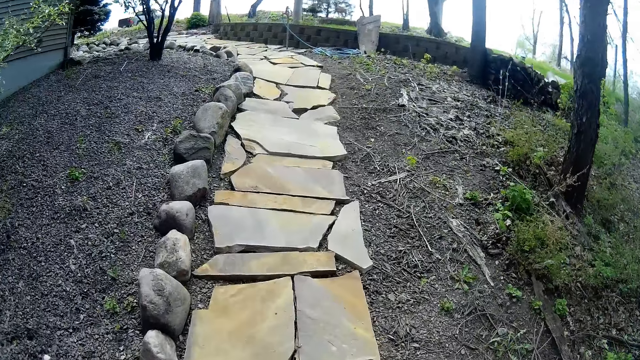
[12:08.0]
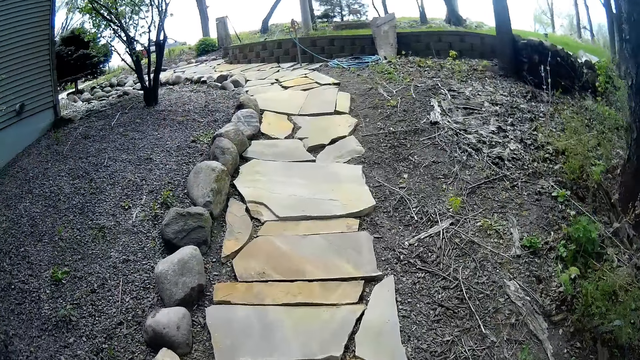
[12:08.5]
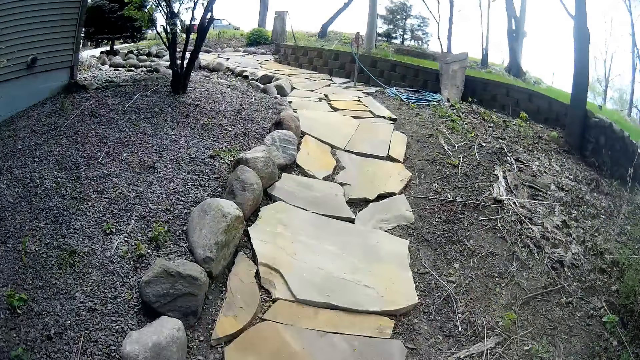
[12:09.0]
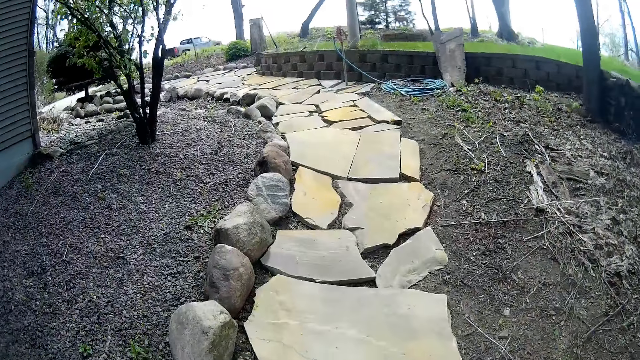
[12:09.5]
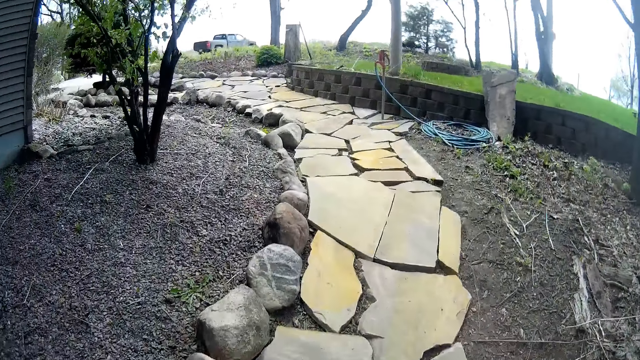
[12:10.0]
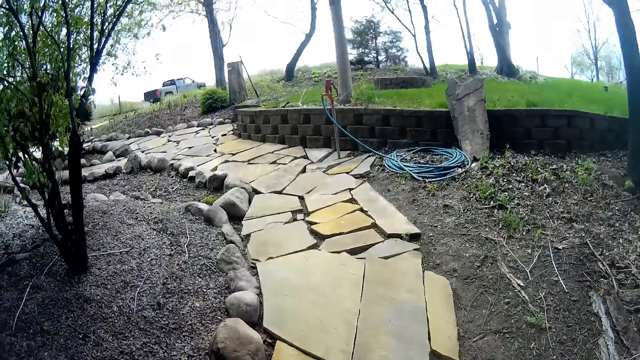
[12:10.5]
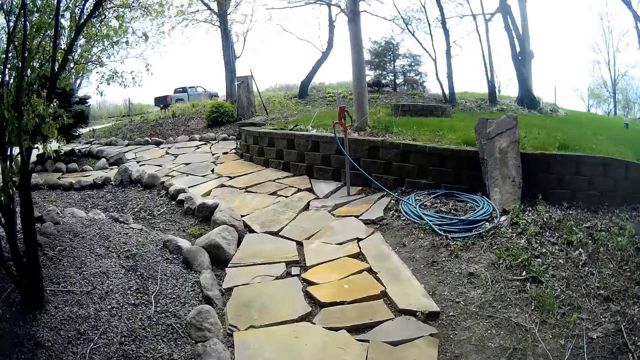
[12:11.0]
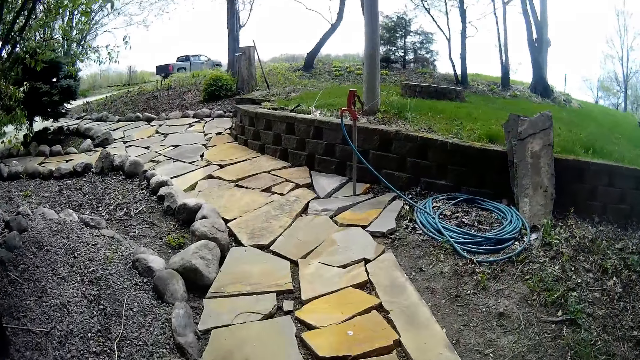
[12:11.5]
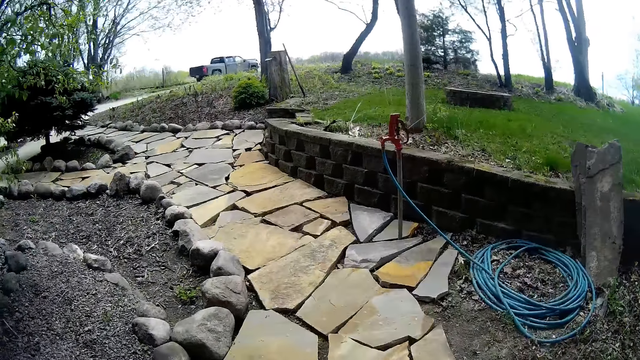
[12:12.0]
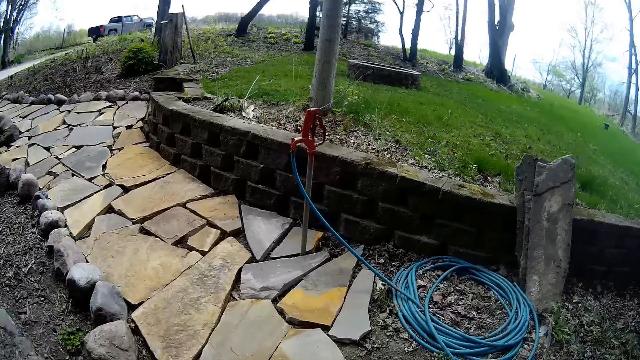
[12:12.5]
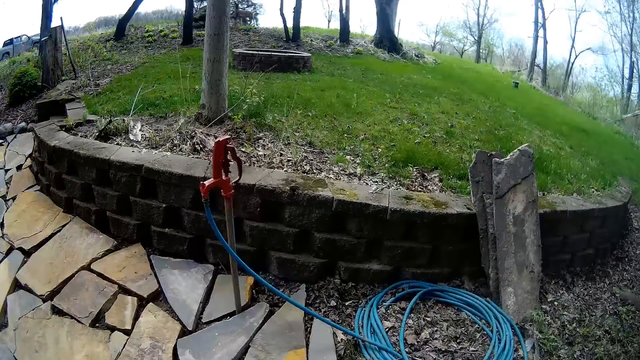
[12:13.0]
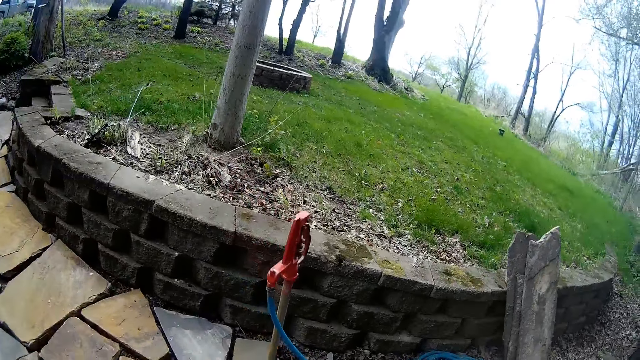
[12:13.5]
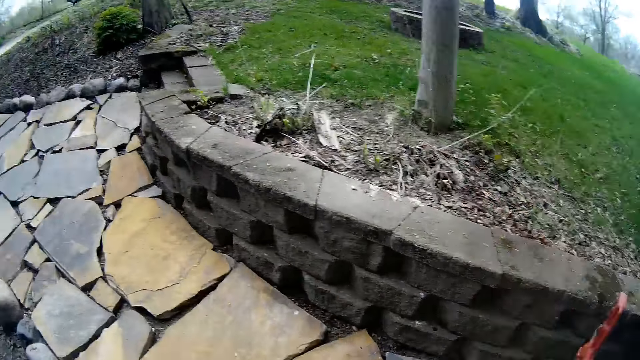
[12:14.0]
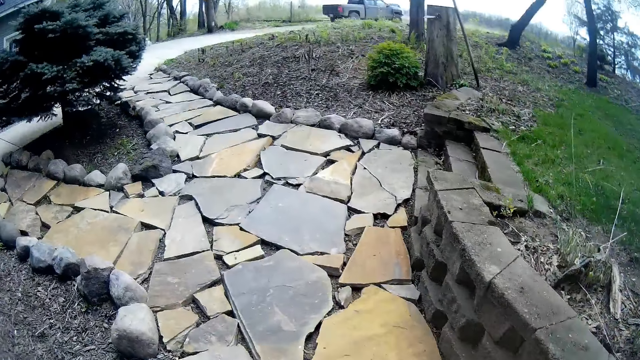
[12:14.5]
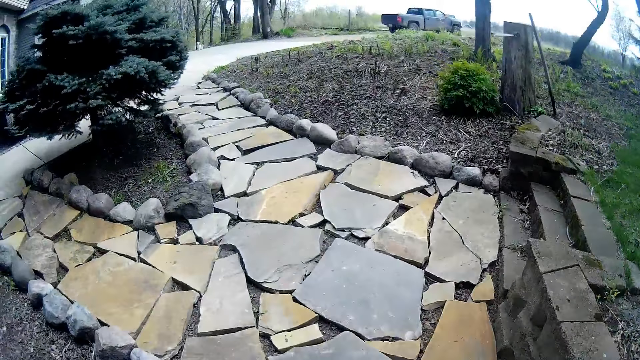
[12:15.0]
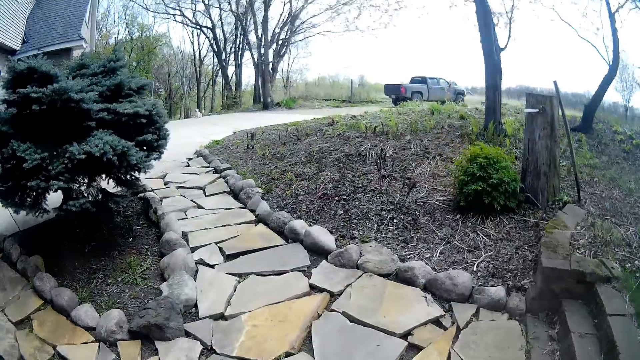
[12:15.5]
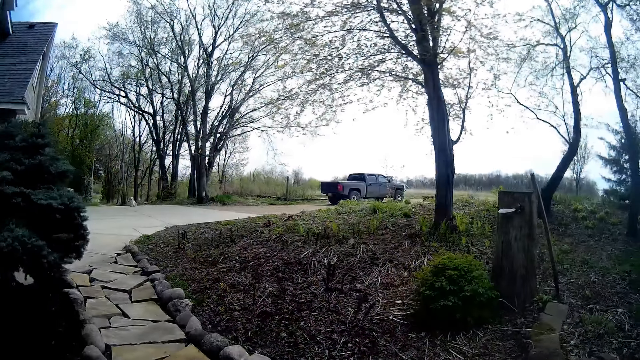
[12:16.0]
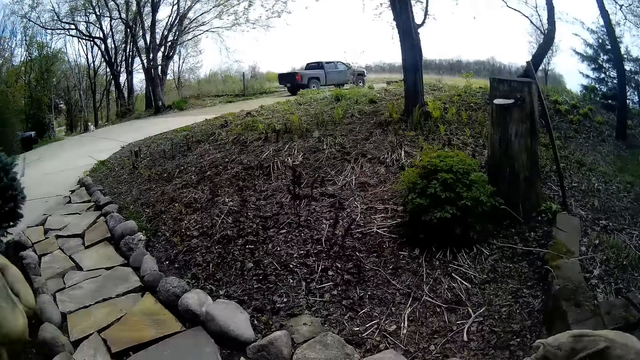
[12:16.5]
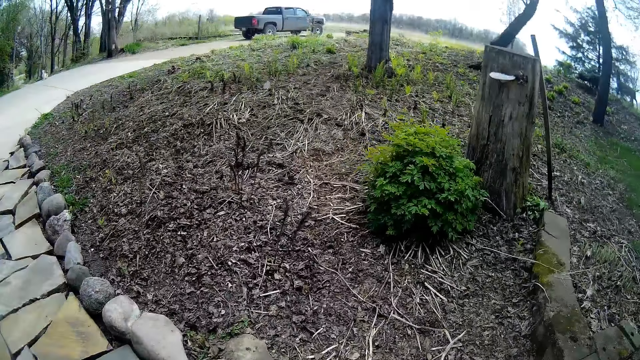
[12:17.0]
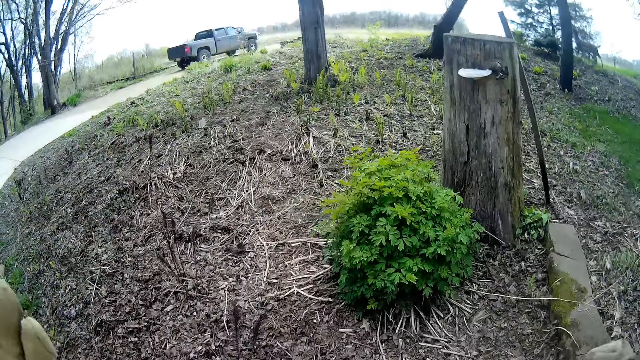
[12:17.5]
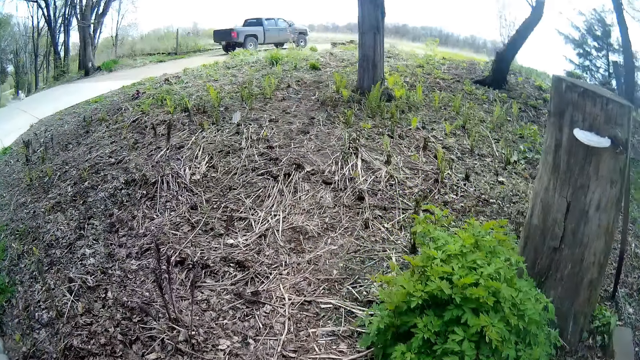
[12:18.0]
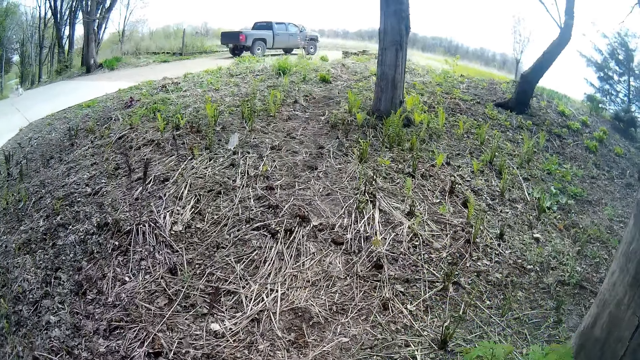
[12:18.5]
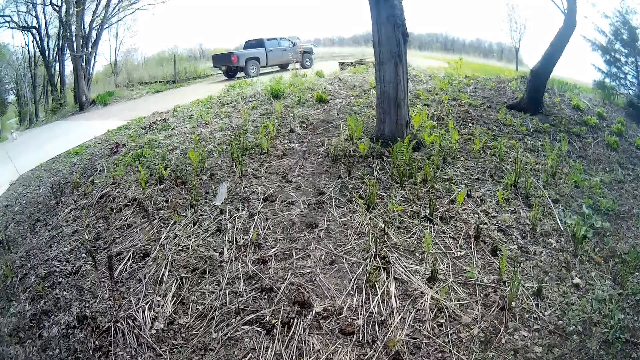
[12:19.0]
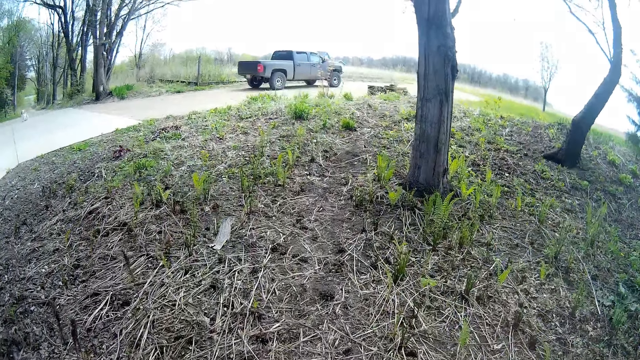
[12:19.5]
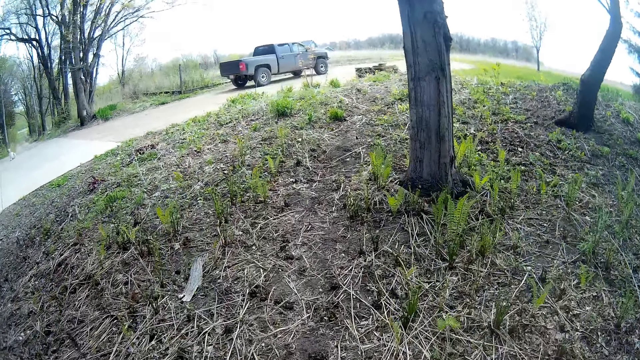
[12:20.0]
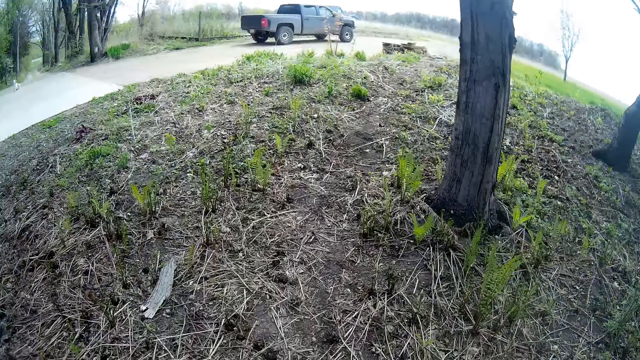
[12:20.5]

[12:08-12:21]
The camera wearer lifts both hands to his face.

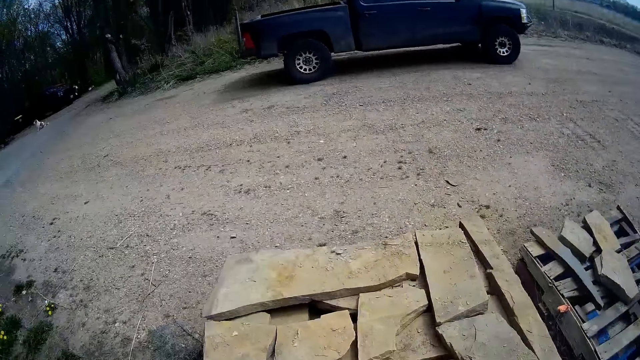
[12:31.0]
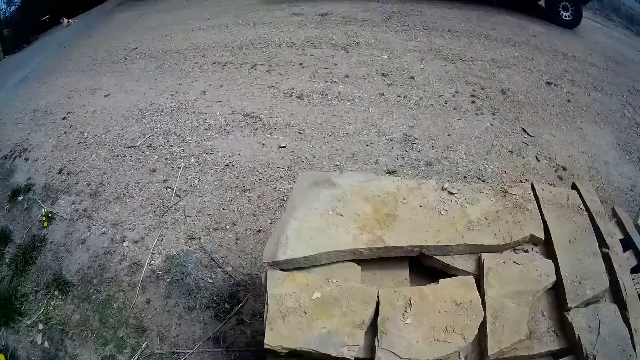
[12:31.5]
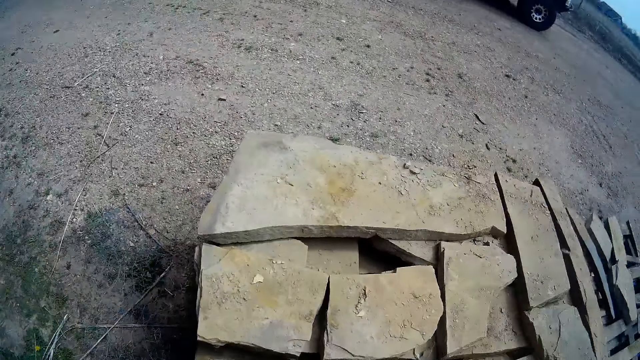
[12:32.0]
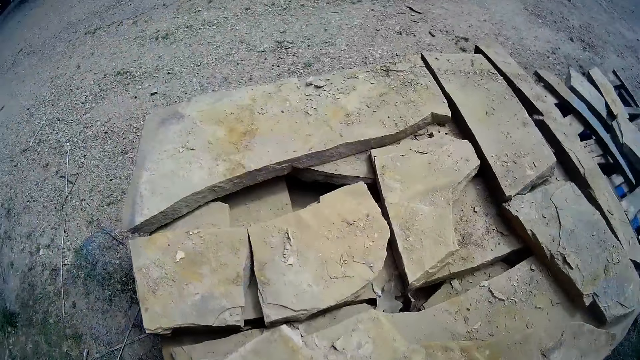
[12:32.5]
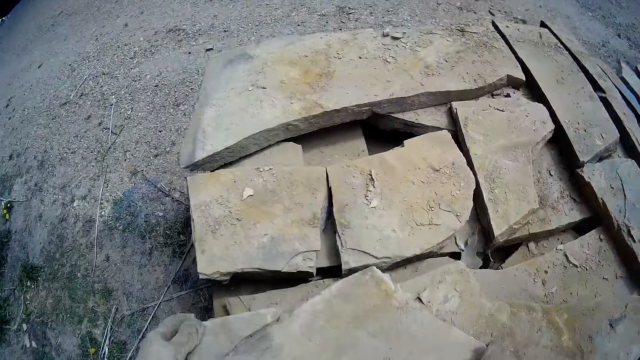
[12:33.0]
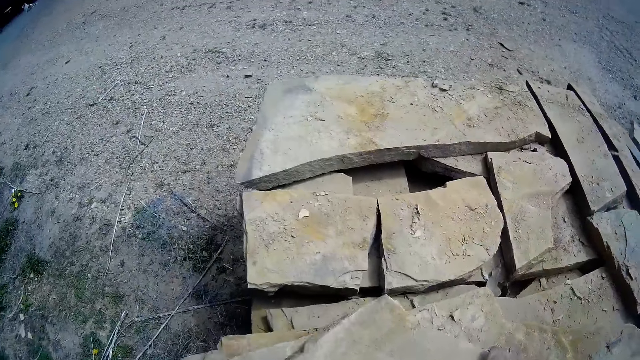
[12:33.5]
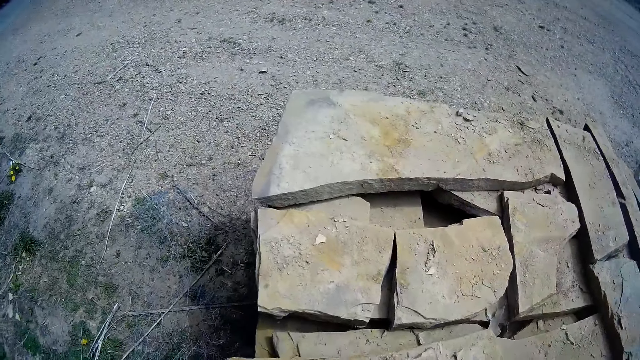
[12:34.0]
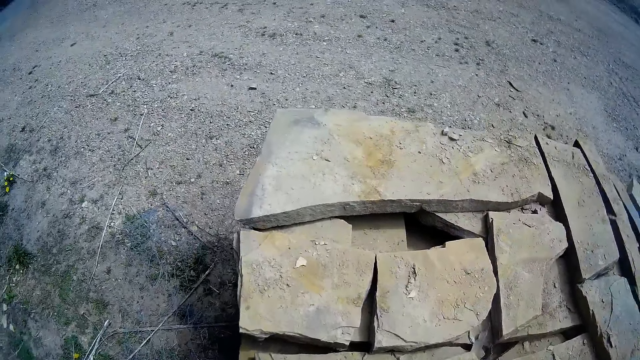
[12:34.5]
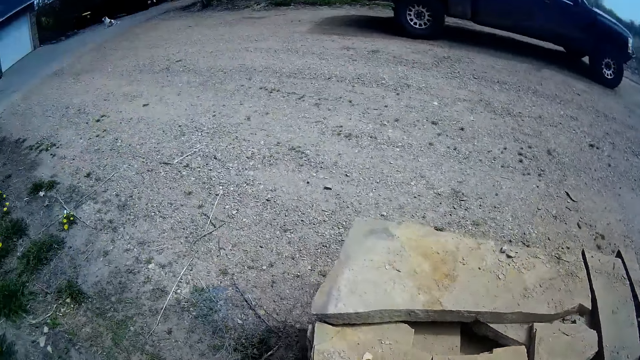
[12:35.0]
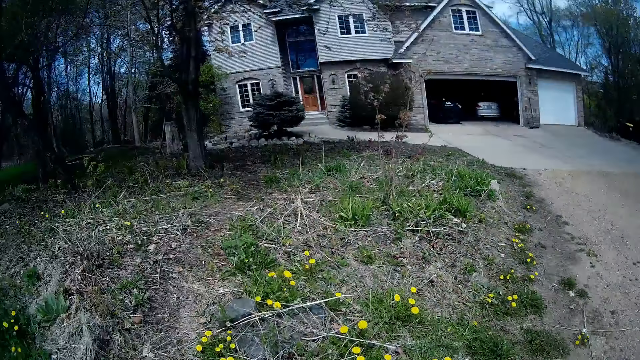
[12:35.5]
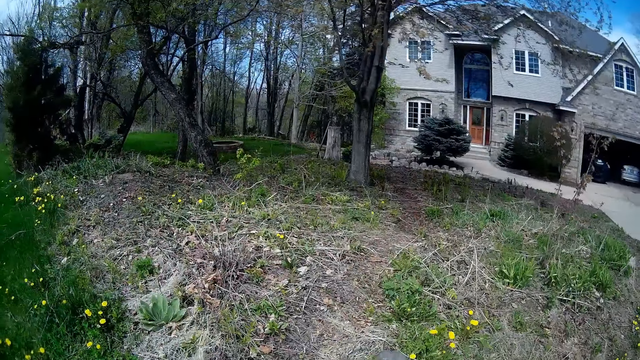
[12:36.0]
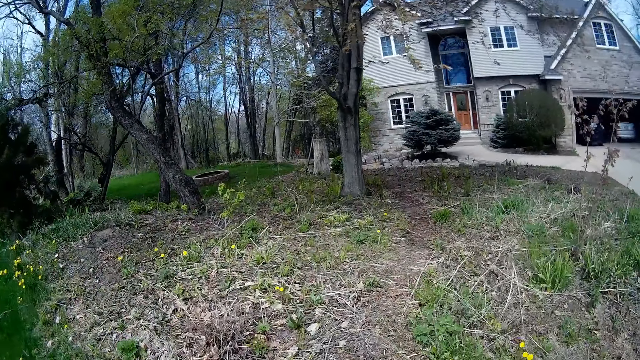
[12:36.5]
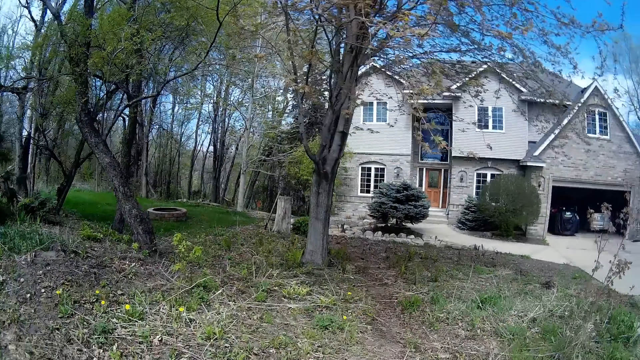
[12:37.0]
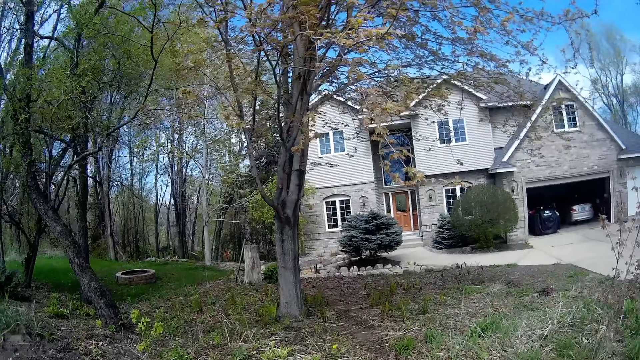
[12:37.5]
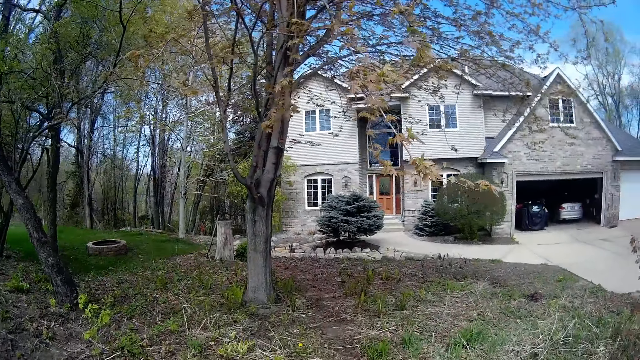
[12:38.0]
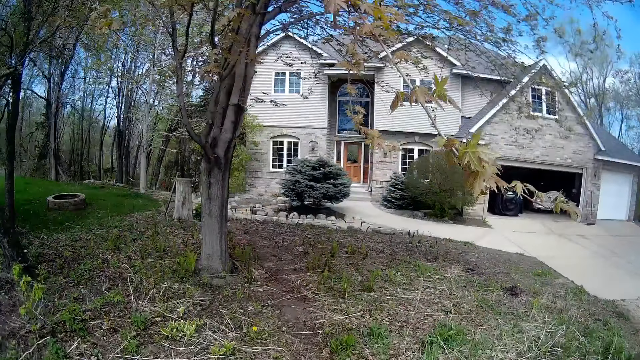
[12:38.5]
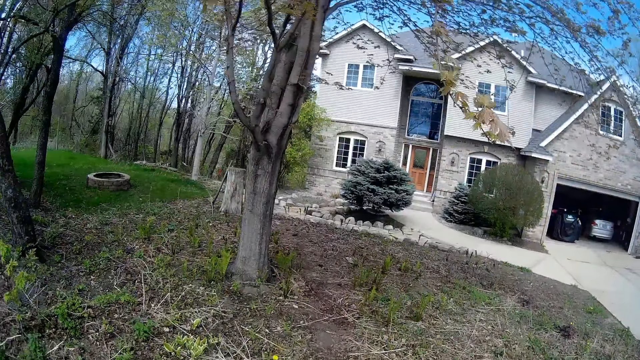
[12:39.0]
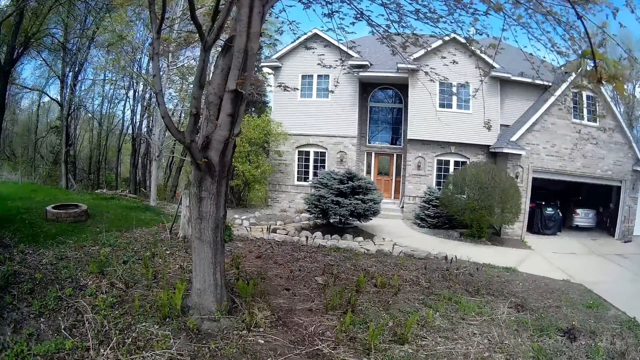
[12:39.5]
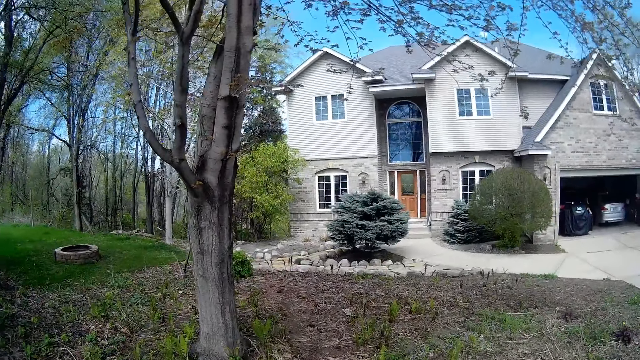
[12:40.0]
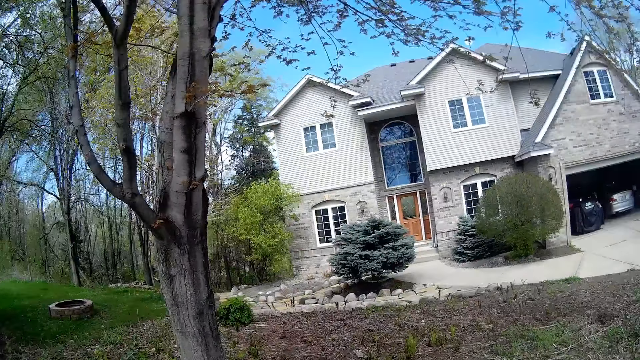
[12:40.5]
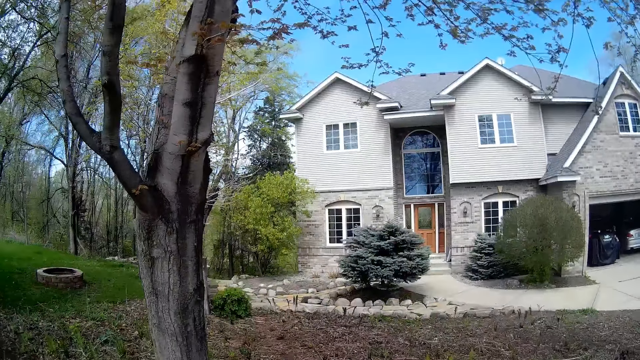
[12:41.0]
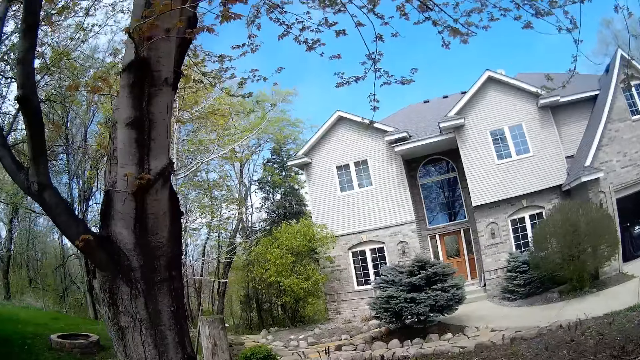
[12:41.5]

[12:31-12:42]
The camera wearer picks stones from the pile of stones with both hands. They walk to the back of the house with the stone.
